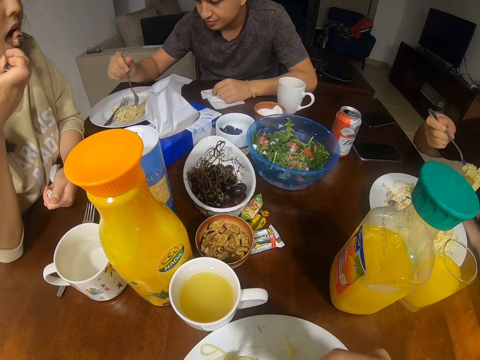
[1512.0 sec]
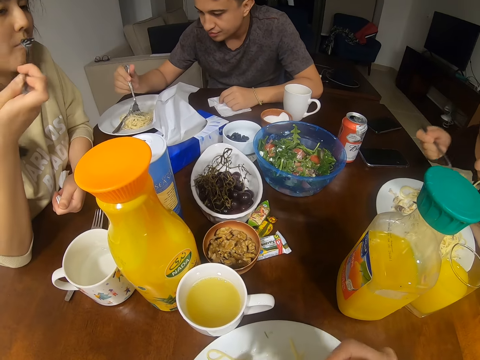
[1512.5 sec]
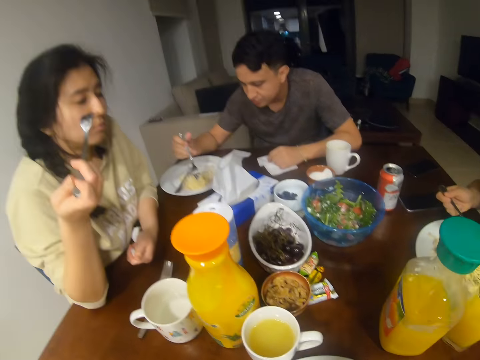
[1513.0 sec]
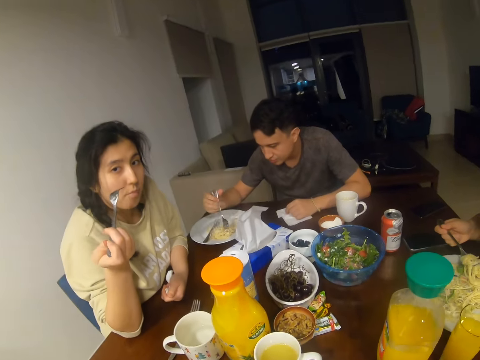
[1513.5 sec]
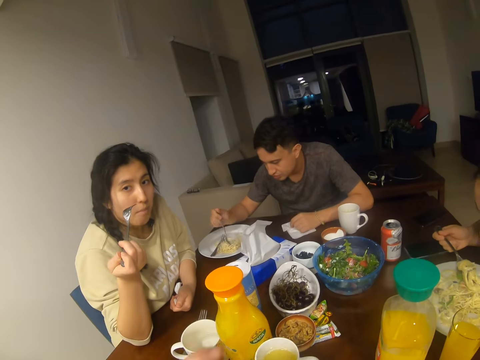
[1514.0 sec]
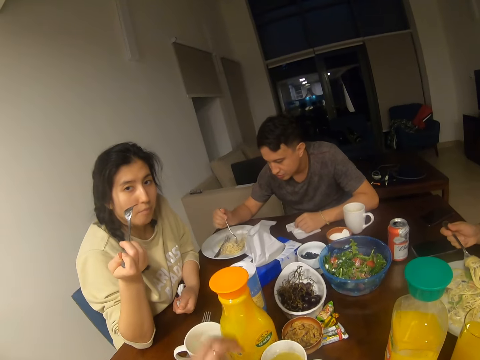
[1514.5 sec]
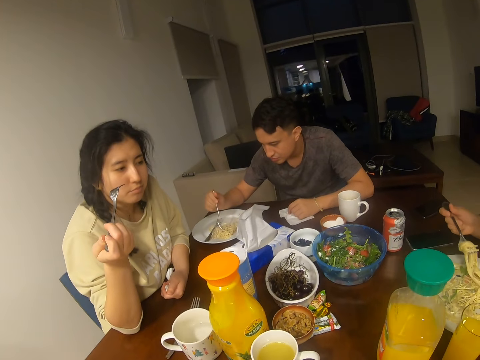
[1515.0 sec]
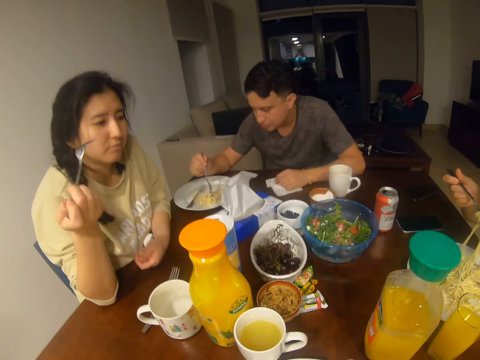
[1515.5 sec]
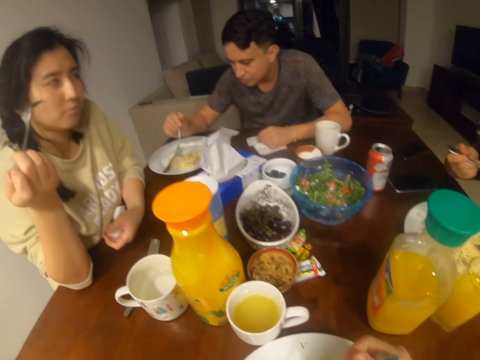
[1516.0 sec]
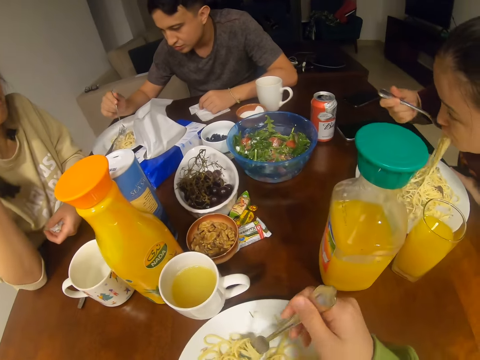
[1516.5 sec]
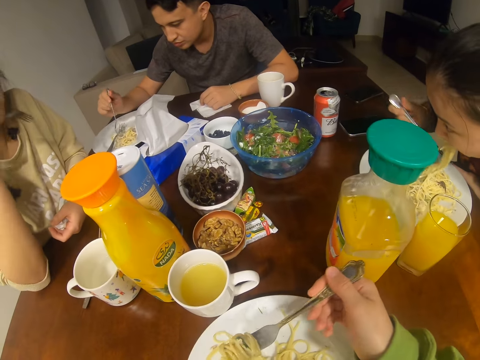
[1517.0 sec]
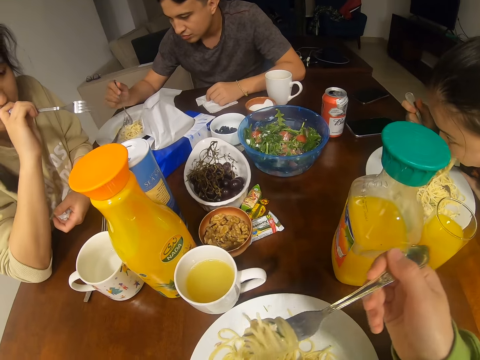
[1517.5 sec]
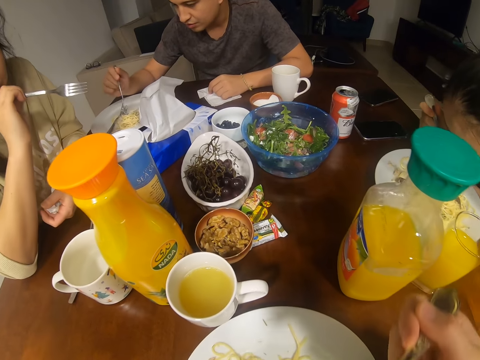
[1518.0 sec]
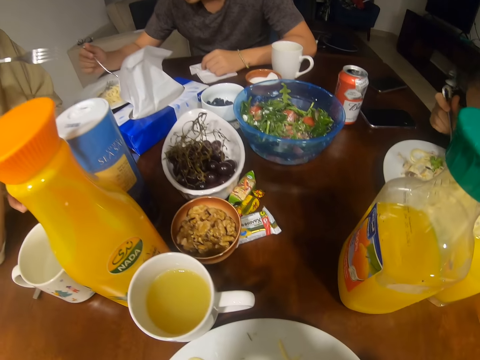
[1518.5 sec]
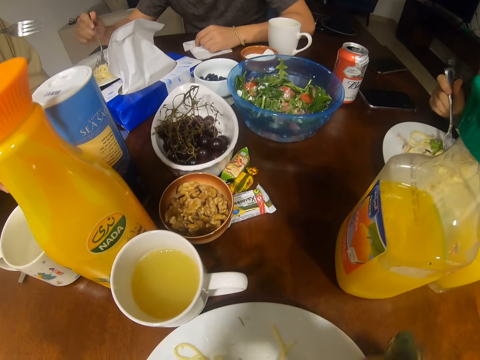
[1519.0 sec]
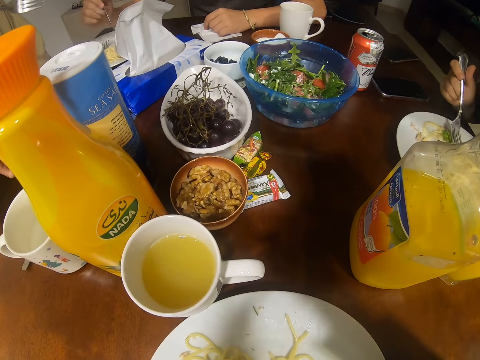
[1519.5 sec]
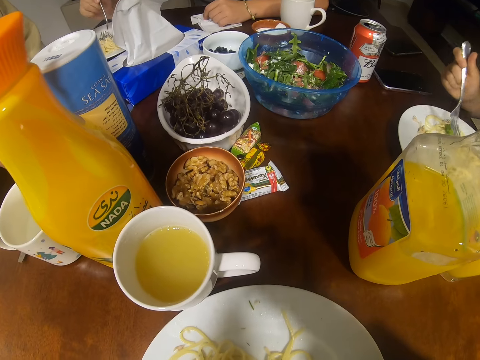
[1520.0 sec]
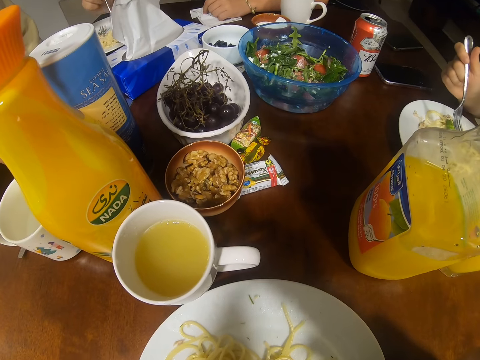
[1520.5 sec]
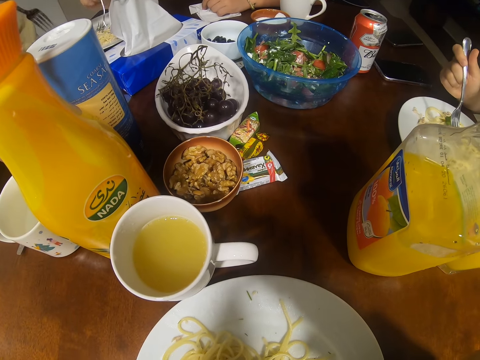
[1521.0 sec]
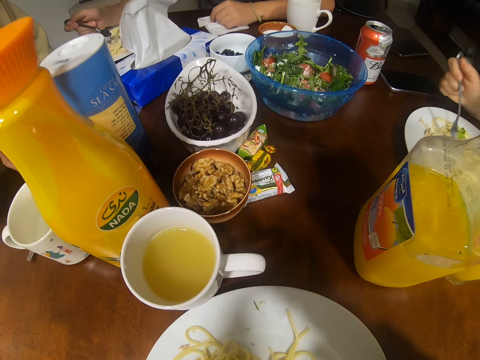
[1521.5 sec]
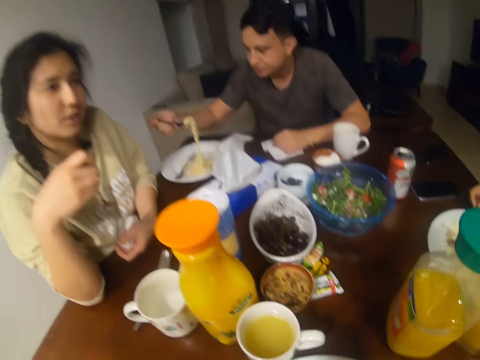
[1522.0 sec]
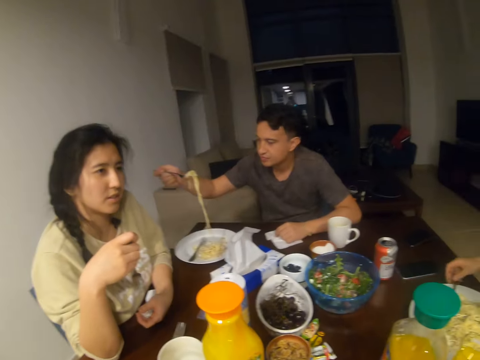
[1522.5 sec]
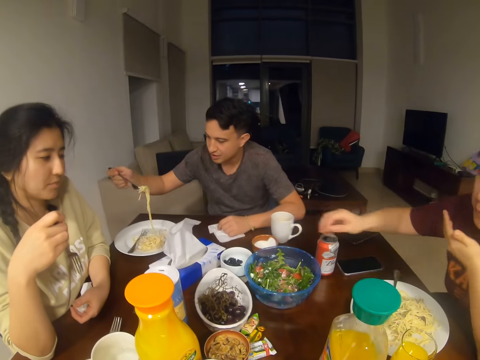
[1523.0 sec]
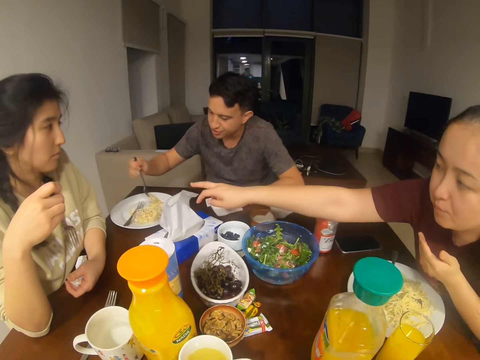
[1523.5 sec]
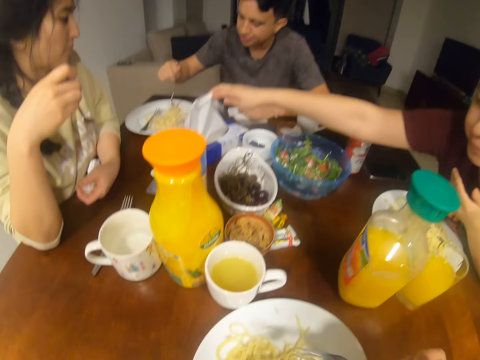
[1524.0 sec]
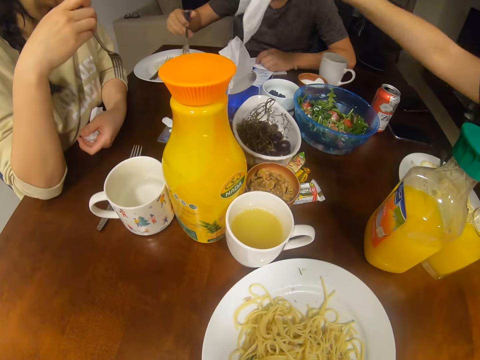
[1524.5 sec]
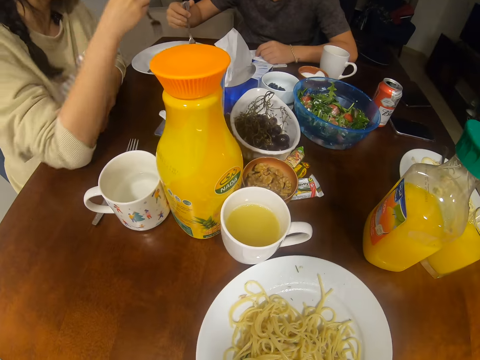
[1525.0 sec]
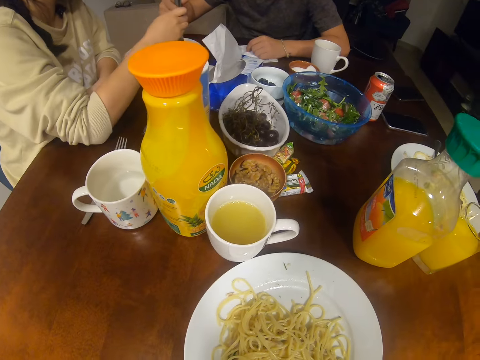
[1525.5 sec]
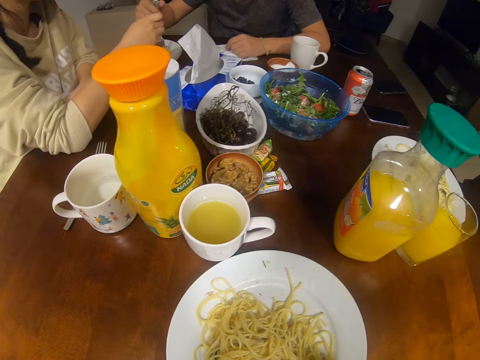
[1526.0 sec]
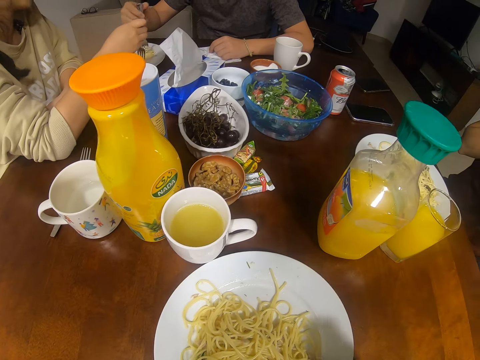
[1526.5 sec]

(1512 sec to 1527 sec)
A woman lifts up a fork. The woman eats. The camera wearer converses with a man, another woman and the first woman. They eat. The man eats. The other woman picks up a serviette.

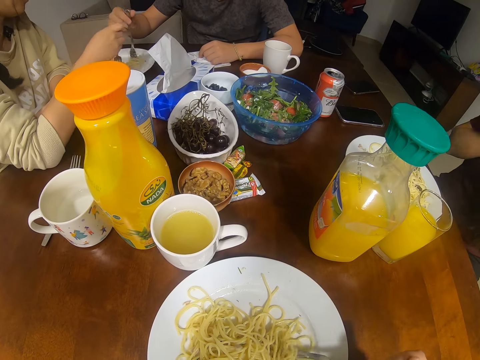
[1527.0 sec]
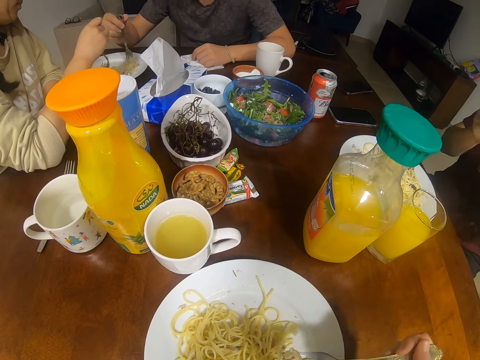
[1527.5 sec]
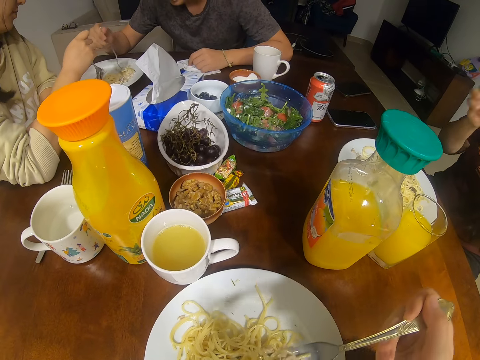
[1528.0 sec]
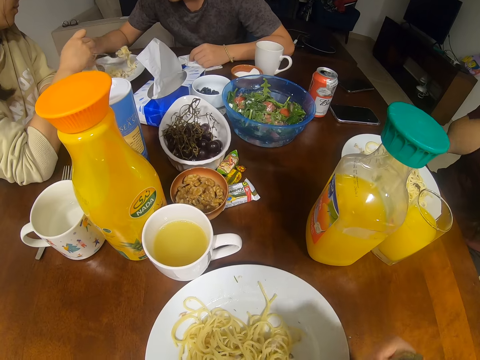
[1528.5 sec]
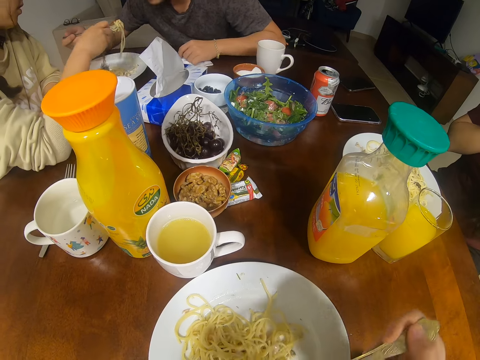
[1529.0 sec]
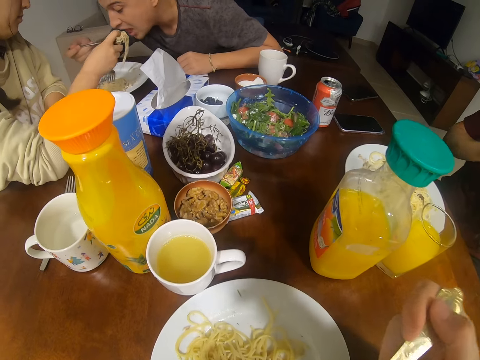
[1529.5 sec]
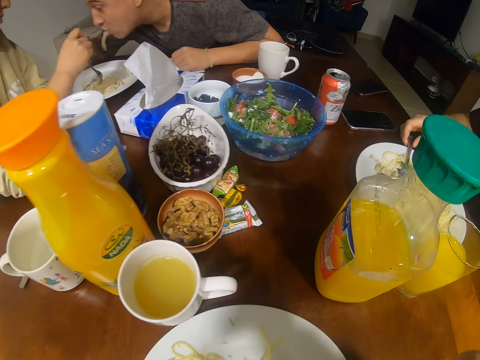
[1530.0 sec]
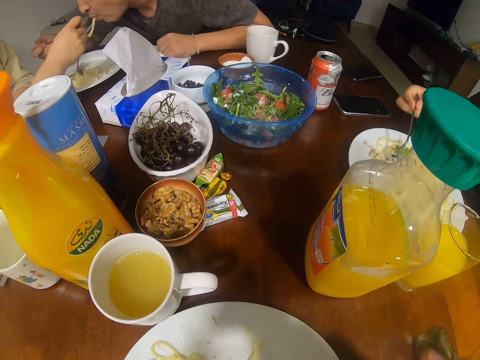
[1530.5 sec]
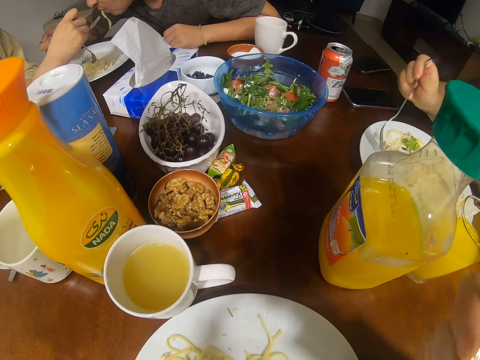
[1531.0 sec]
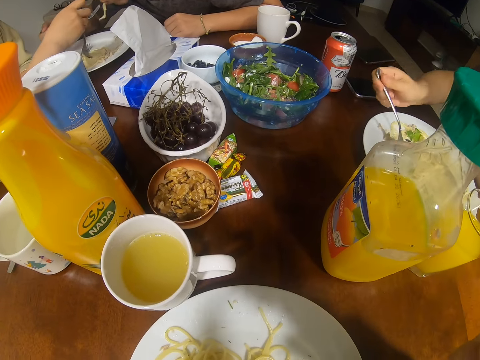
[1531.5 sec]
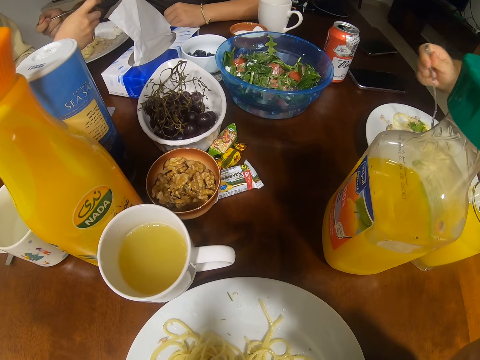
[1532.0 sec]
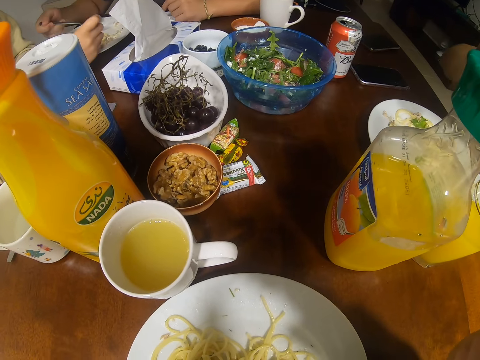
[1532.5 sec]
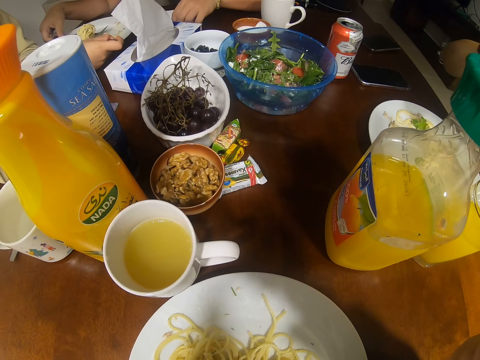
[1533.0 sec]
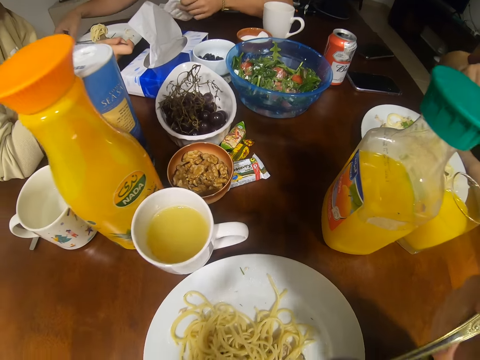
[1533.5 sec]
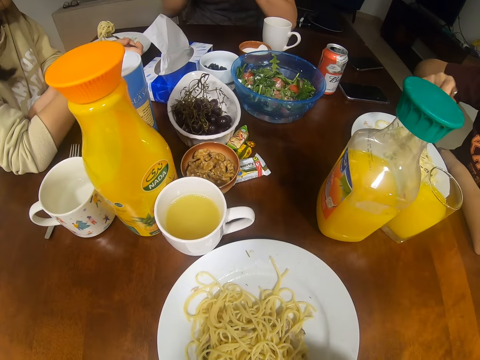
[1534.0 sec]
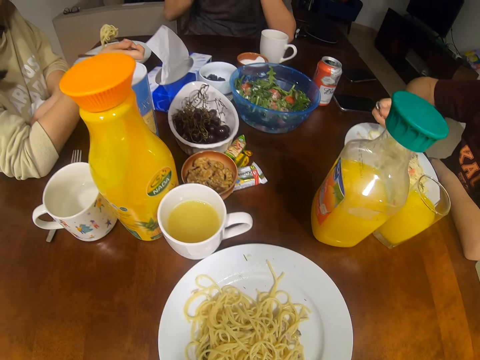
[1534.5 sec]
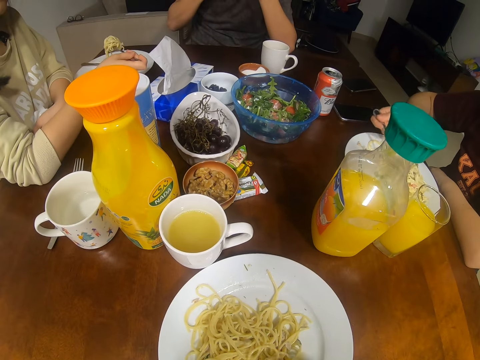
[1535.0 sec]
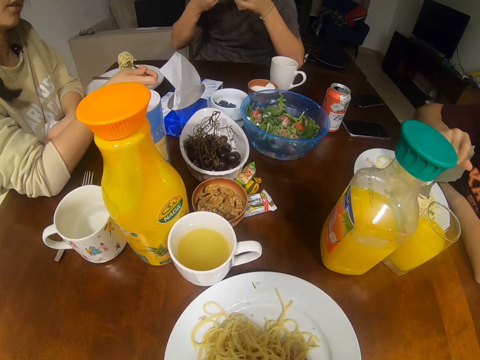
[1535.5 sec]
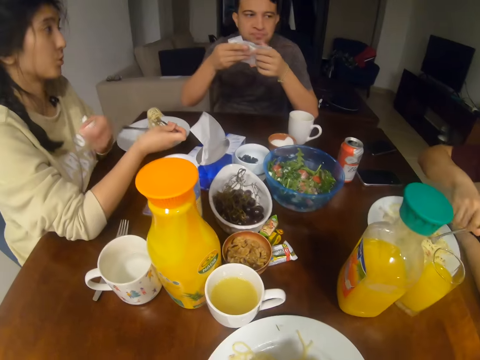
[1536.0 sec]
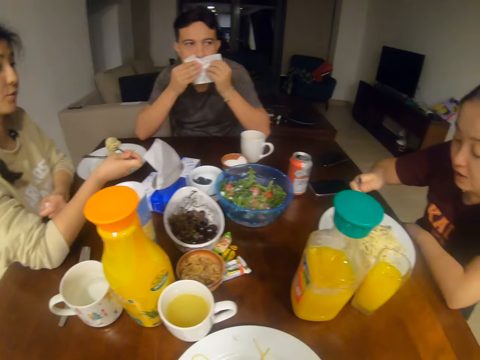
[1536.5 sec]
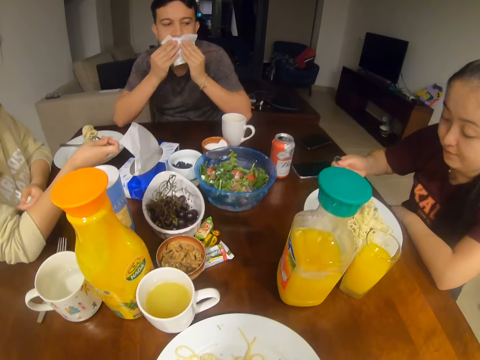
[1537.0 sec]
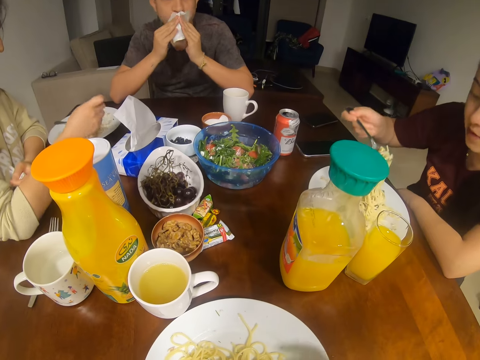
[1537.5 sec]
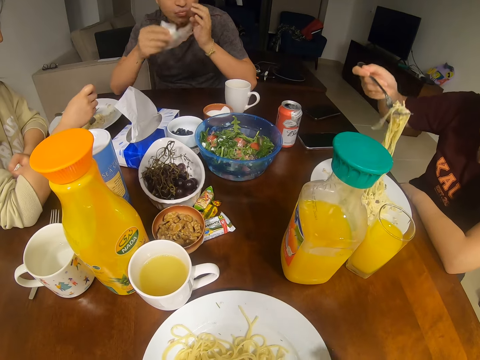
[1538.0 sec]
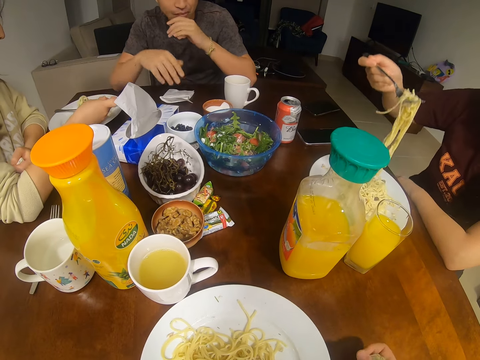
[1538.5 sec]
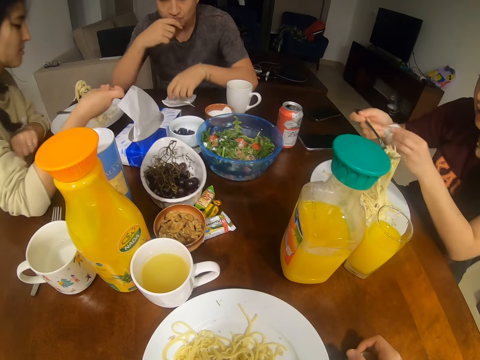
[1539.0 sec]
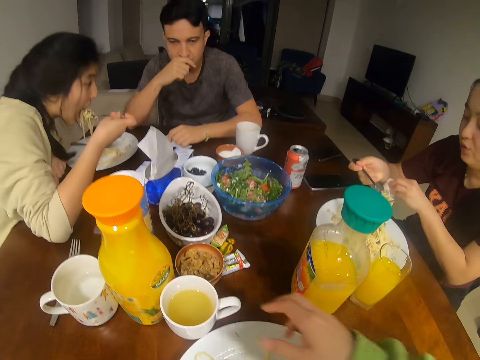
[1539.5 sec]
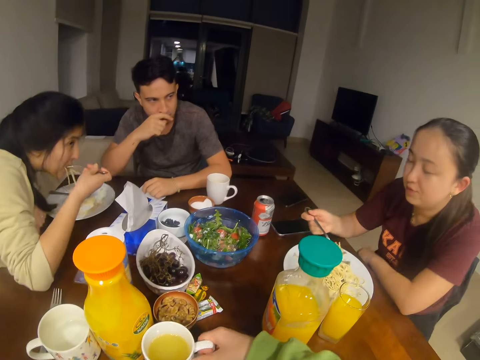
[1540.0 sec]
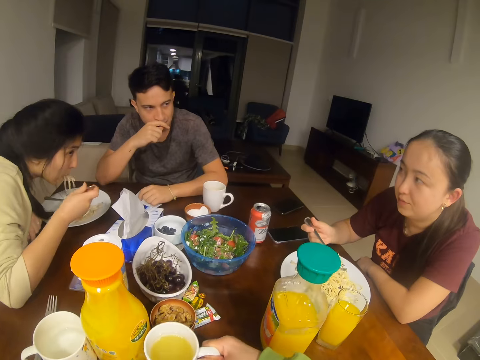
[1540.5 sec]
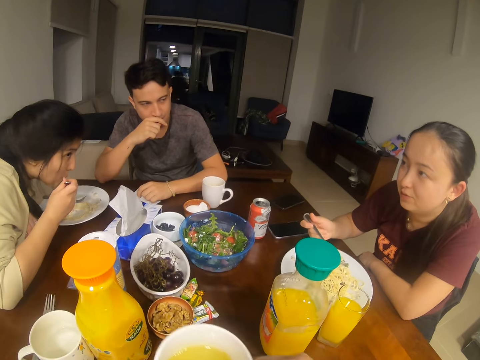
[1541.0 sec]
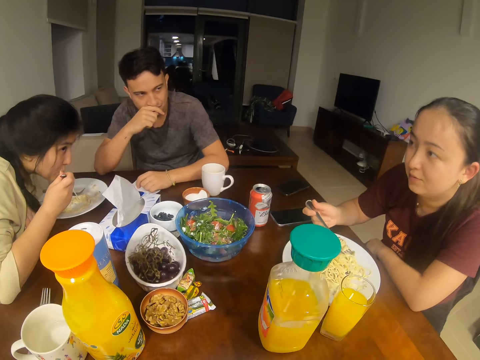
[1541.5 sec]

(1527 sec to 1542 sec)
A woman chops spaghetti. A man eats. Another woman picks up a fork. The man places a fork down and picks up a serviette. The first woman converses with the man, the camera wearer and the other woman. The man wipes his mouth and puts the serviette on the table. The other woman converses with the man, the camera wearer and the first woman. The first woman eats. The camera wearer picks up a cup of juice.
